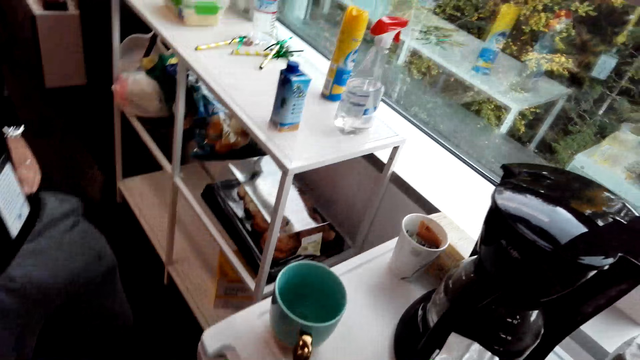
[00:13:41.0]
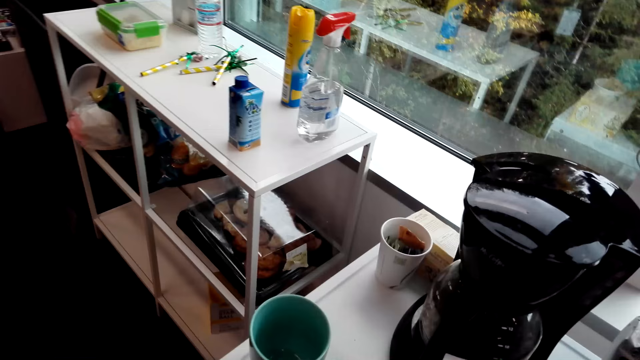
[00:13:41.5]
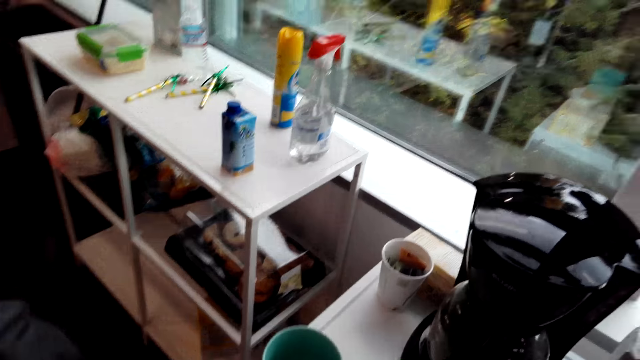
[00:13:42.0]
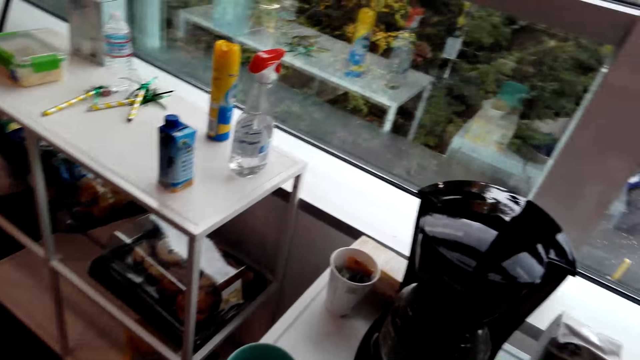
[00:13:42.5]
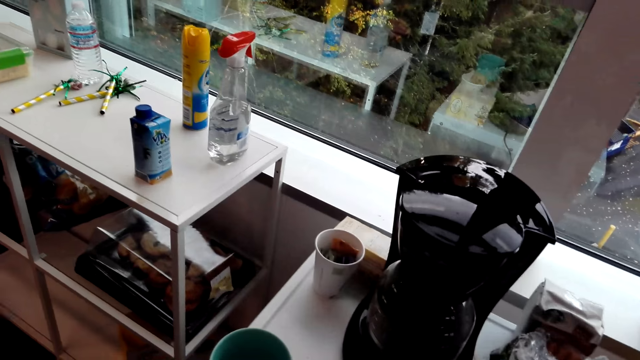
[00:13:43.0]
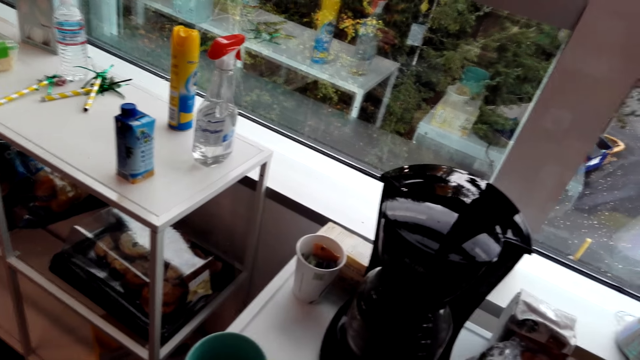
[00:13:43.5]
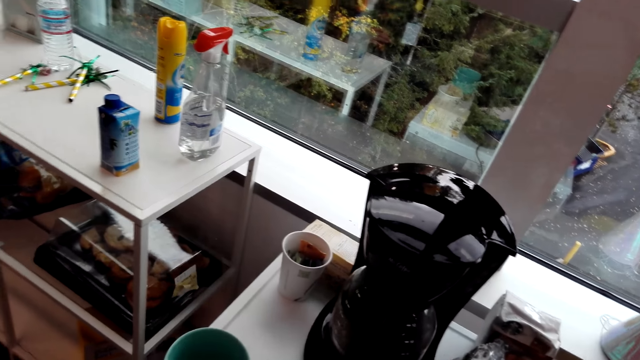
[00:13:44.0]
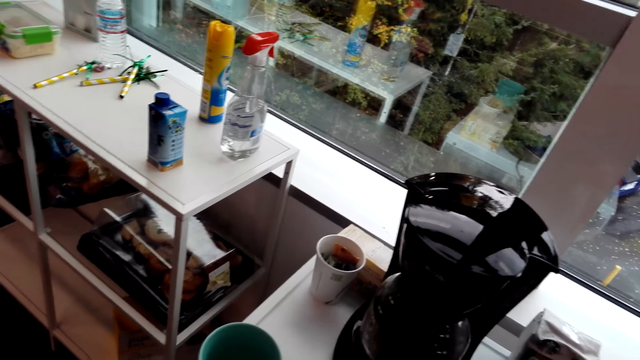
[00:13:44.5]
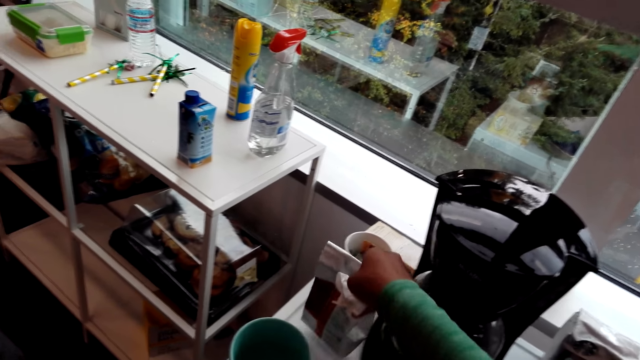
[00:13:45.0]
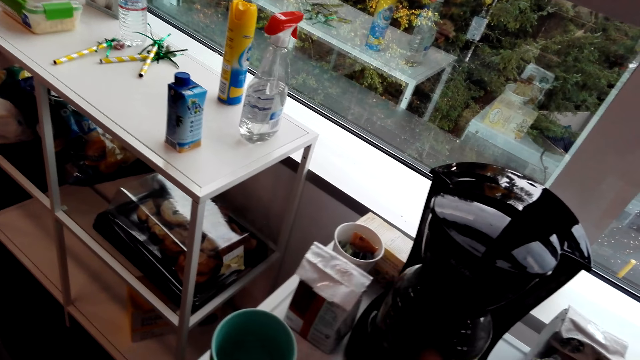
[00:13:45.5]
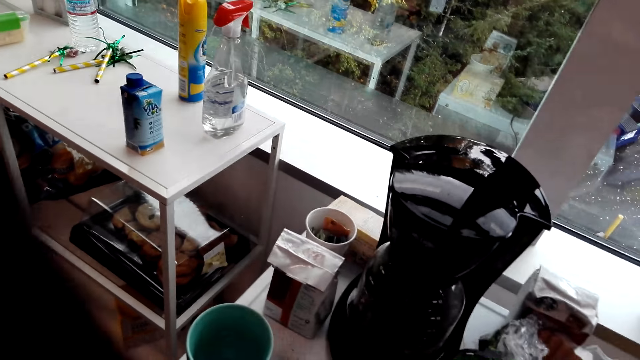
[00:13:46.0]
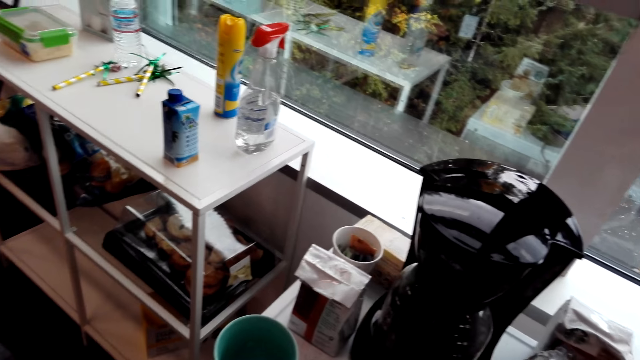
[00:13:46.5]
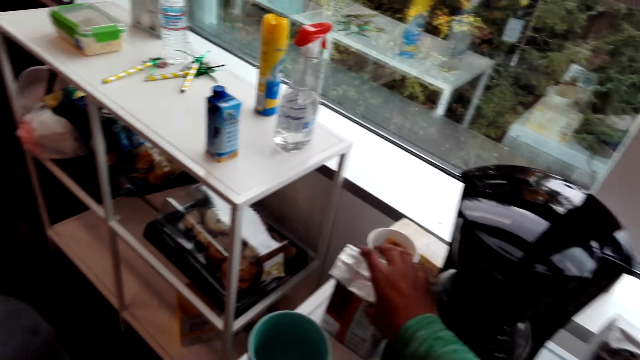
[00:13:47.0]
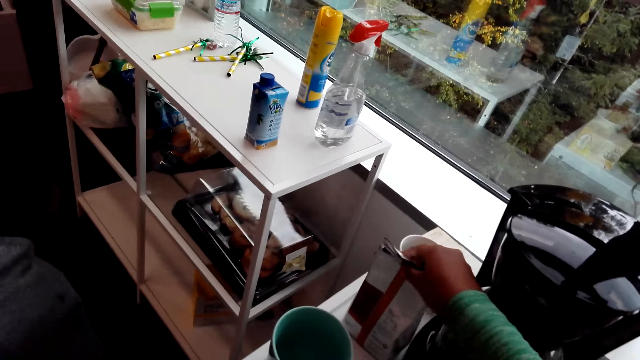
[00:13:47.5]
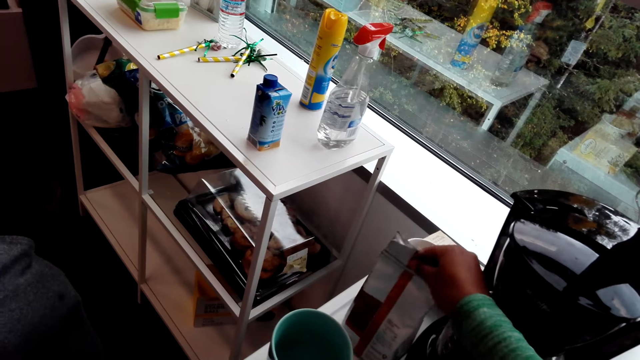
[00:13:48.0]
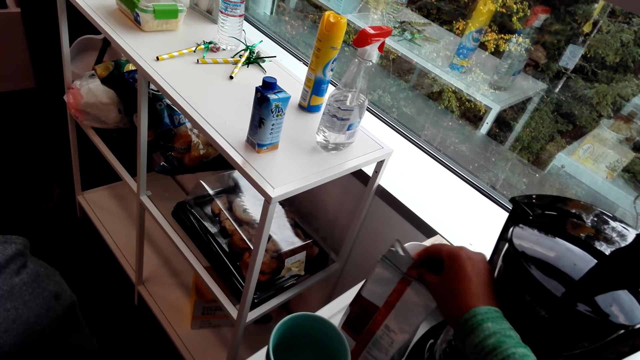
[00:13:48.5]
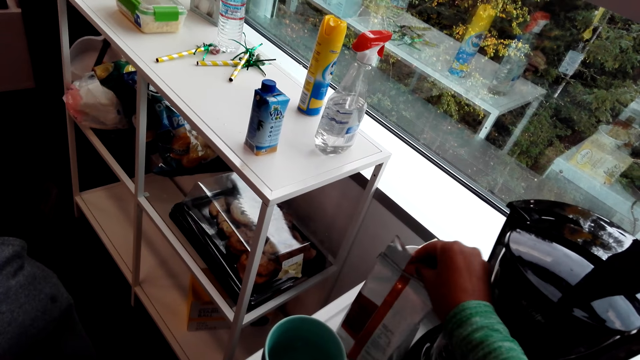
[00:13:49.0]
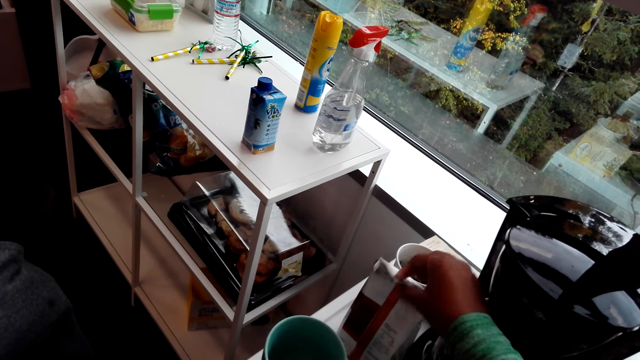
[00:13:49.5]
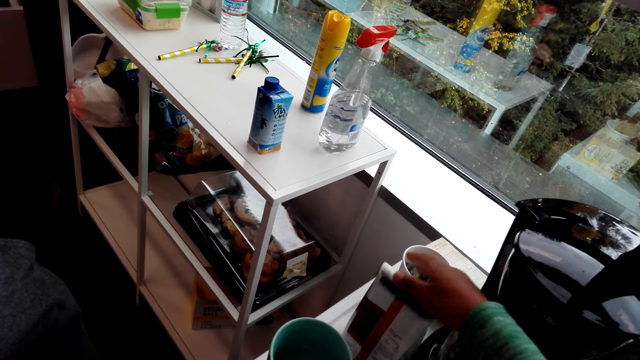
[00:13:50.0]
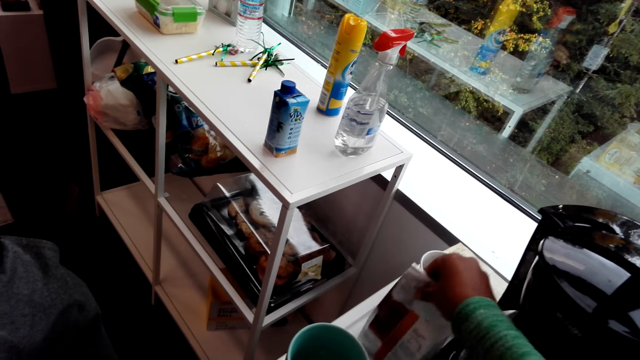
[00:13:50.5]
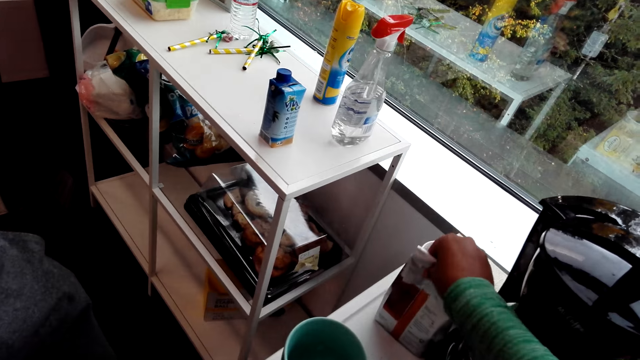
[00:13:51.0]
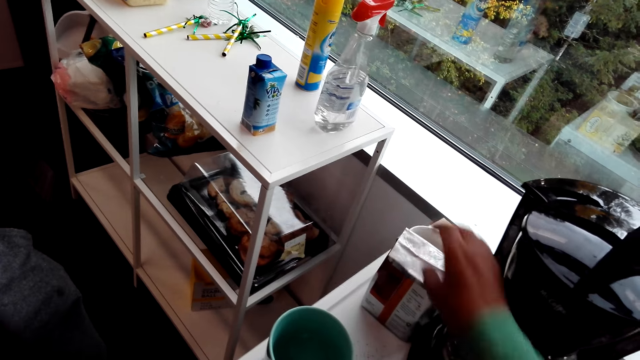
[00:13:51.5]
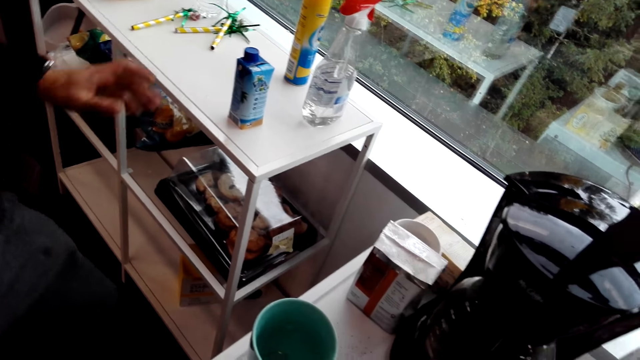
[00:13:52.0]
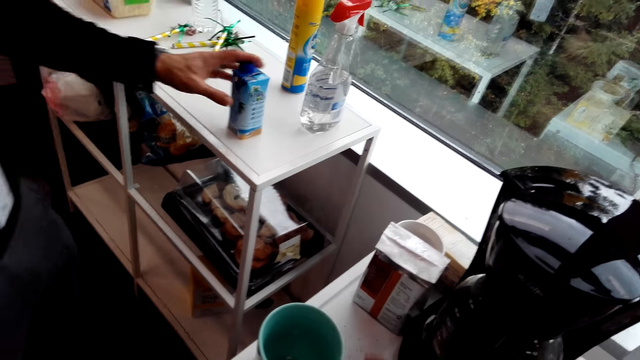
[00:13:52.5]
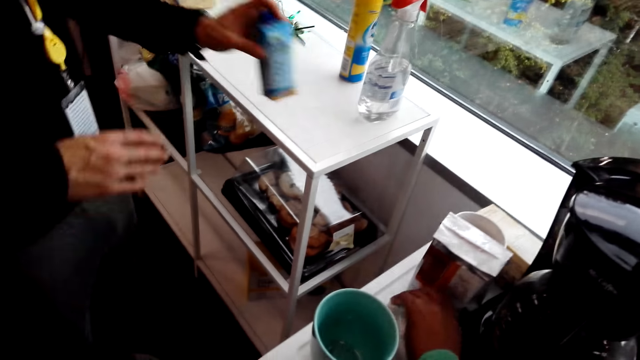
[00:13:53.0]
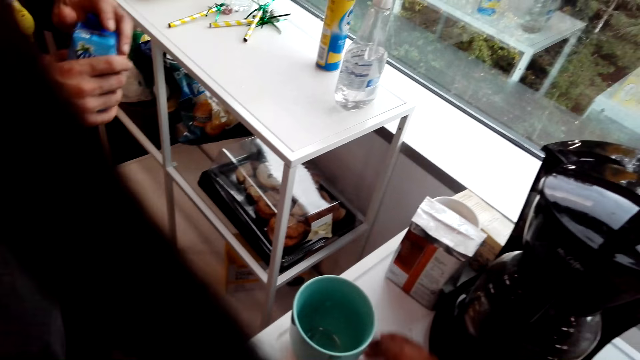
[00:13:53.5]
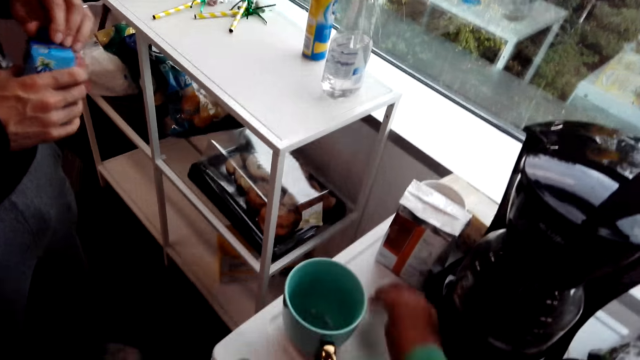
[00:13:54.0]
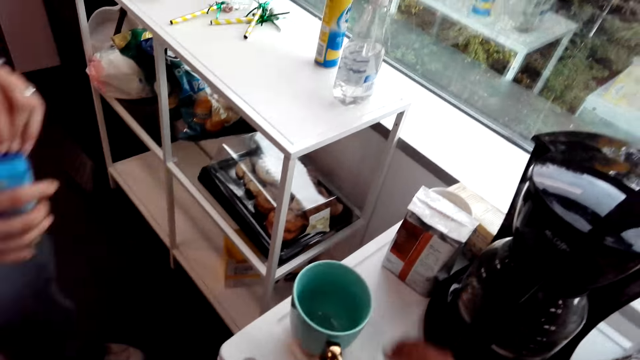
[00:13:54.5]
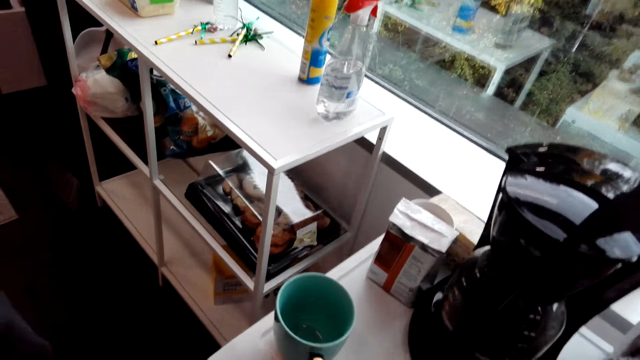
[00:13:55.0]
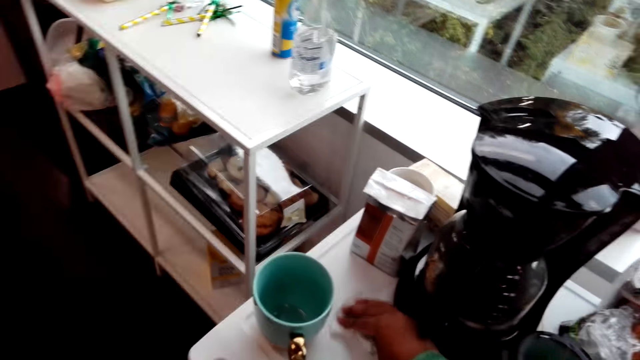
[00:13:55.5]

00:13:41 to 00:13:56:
The camera wearer puts the packet of coffee on the table. They move the packet. They touch the packet of coffee. They fold the packet of the coffee. They put the packet of coffee on the table. A man picks up a packet of something. The camera wearer wipes the table. The man opens the packet of something.

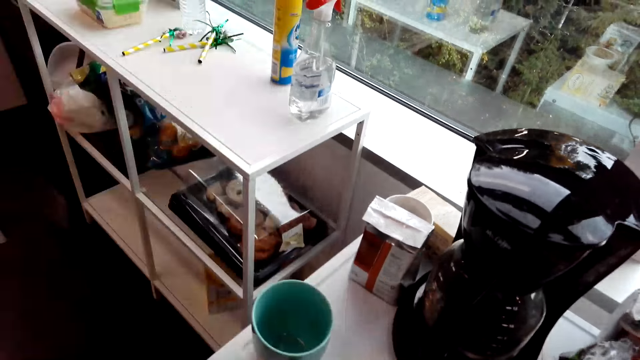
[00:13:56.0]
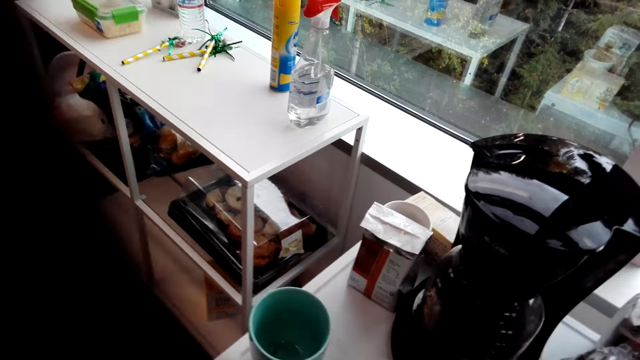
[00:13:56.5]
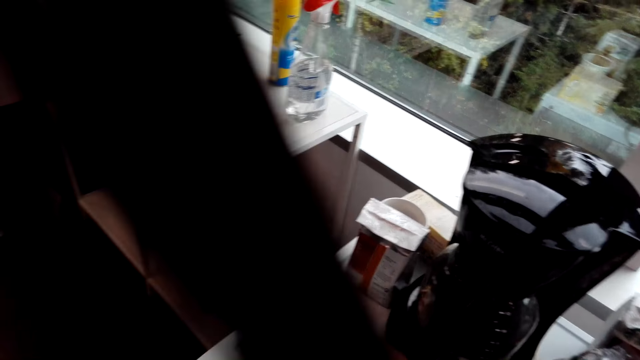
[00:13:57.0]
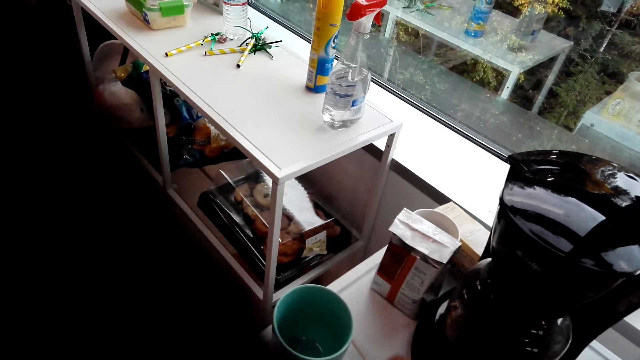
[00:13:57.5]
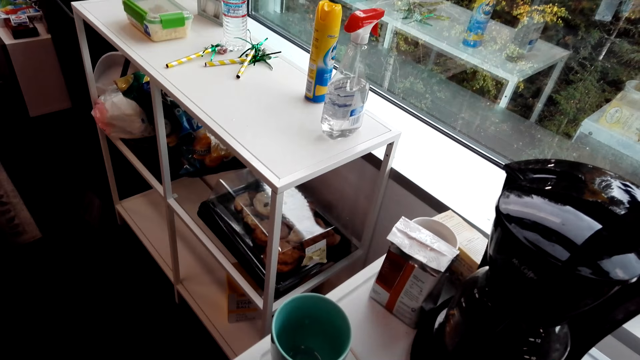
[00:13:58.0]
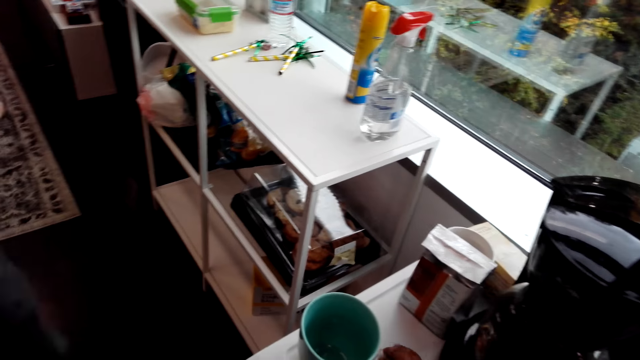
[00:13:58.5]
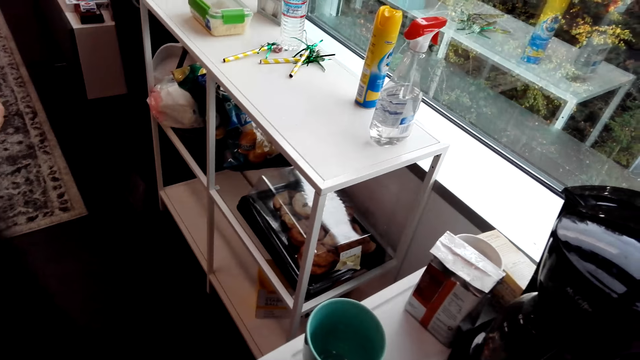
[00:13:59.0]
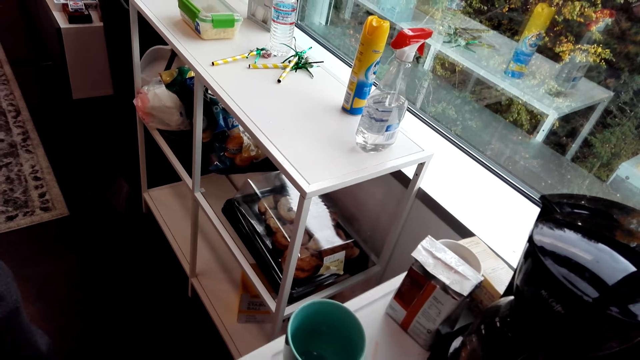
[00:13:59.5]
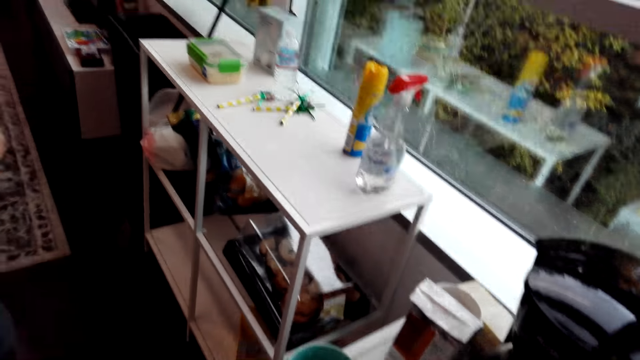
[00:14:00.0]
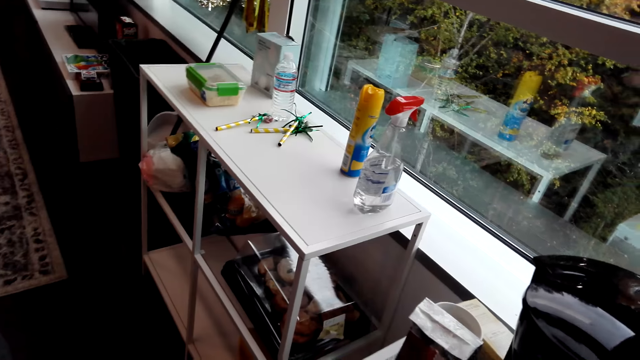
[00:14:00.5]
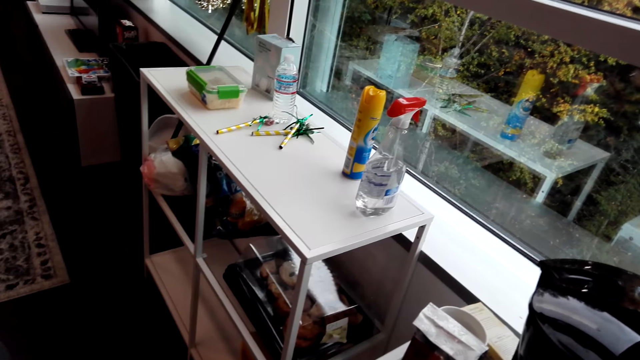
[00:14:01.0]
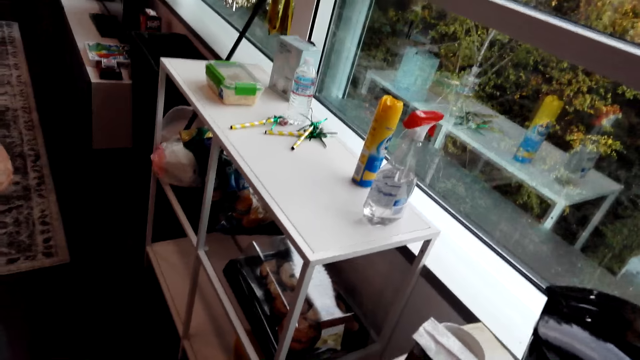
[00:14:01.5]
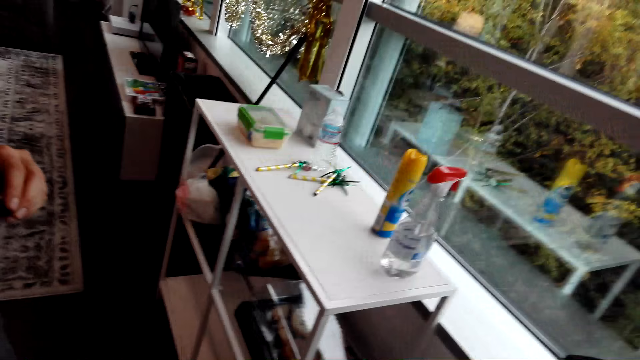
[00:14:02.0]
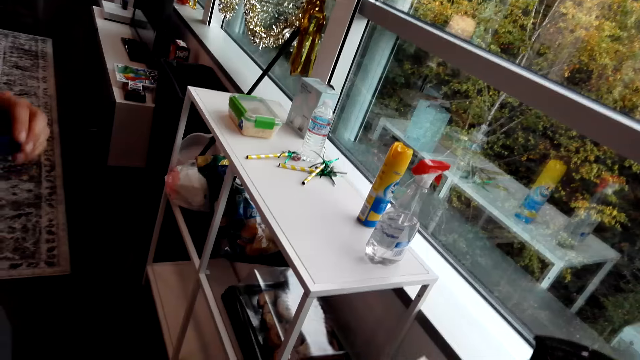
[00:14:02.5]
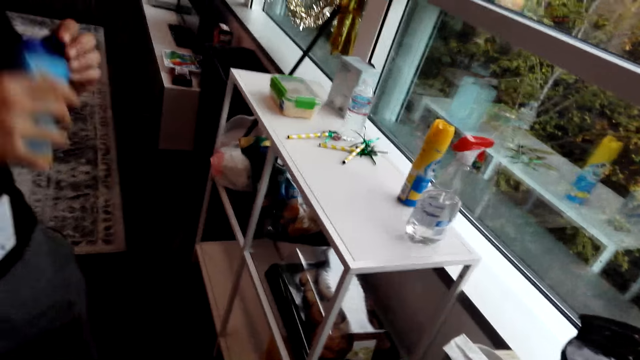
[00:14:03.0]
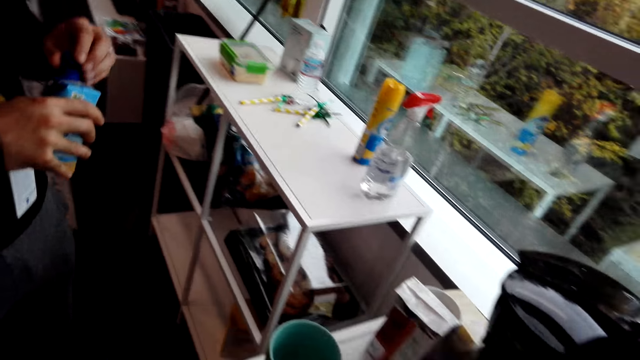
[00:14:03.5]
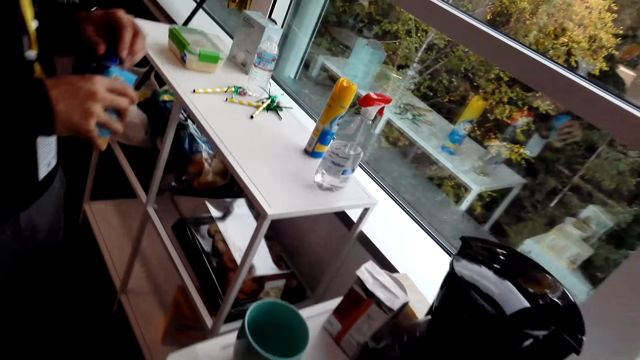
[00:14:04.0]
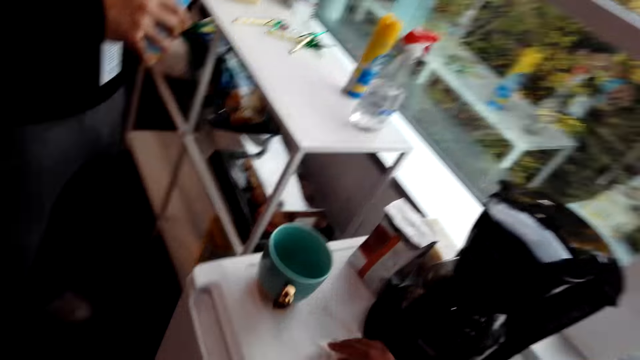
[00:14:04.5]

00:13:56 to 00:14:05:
The camera wearer looks around. A man closes the box of something.
